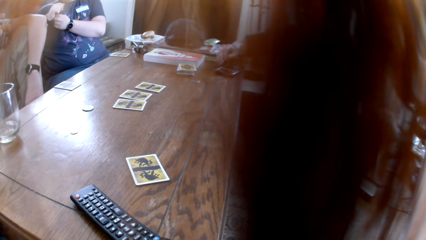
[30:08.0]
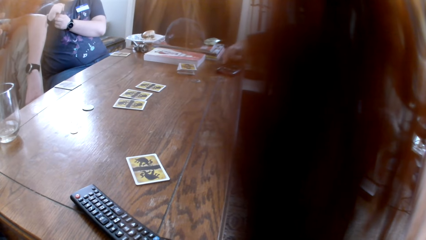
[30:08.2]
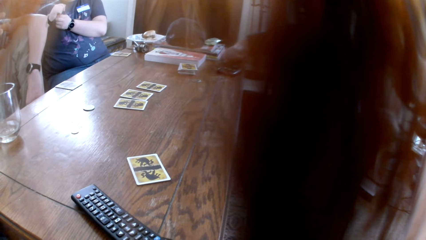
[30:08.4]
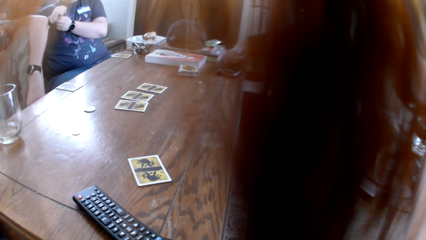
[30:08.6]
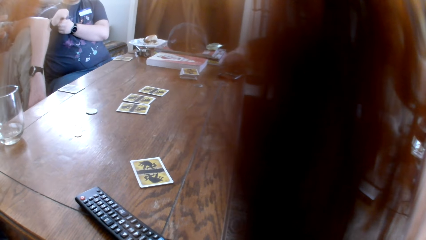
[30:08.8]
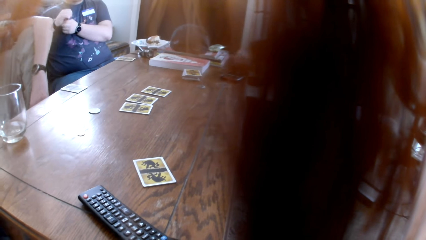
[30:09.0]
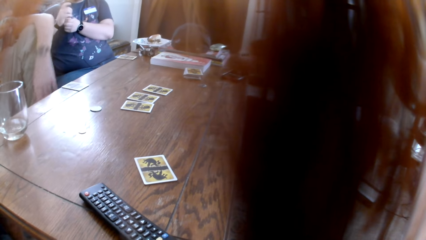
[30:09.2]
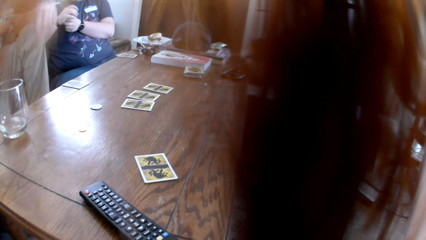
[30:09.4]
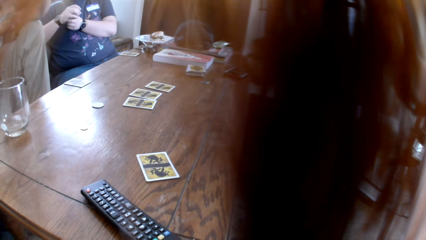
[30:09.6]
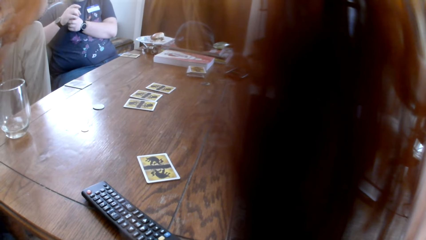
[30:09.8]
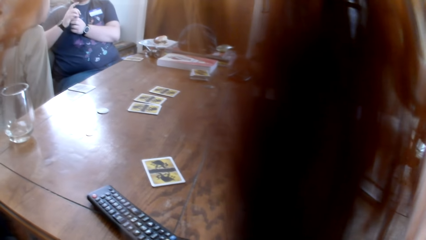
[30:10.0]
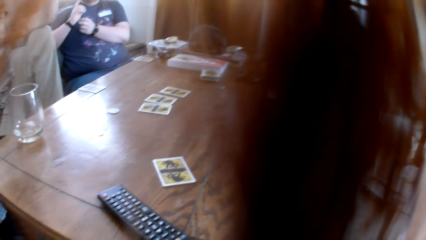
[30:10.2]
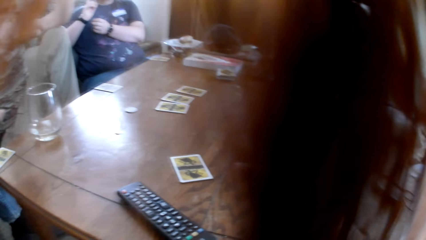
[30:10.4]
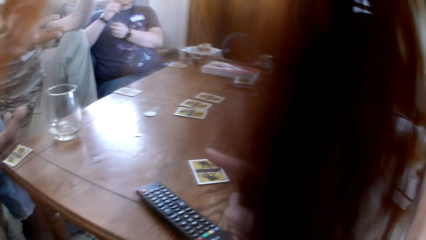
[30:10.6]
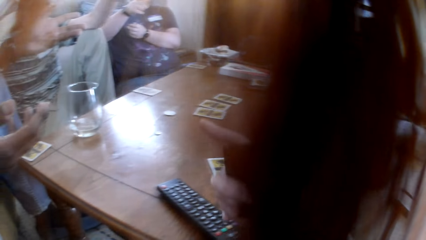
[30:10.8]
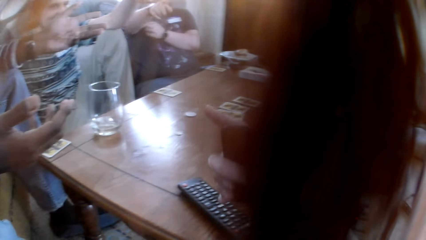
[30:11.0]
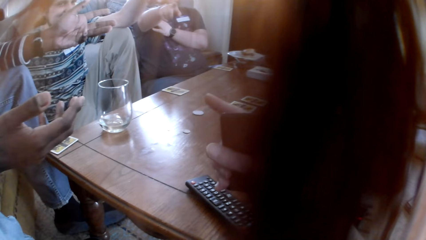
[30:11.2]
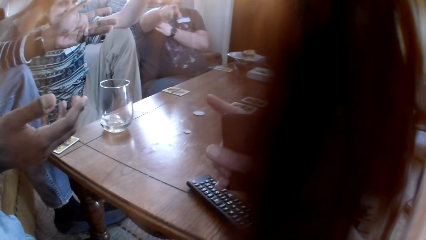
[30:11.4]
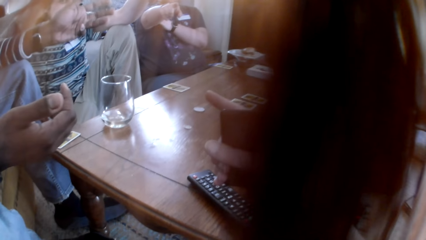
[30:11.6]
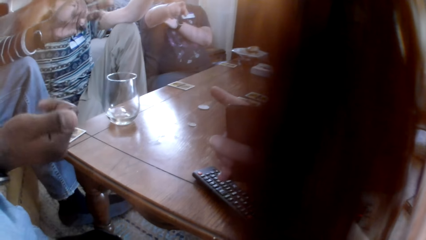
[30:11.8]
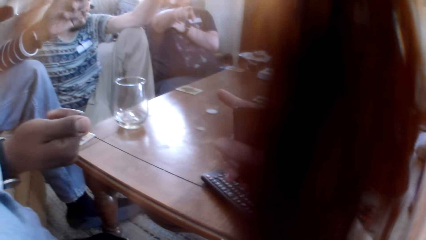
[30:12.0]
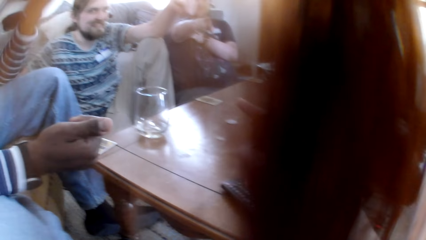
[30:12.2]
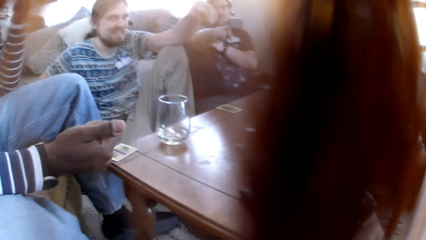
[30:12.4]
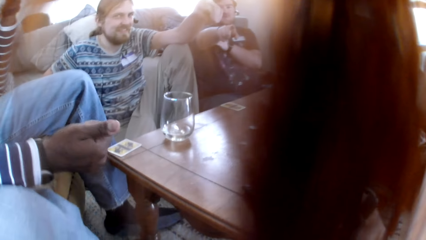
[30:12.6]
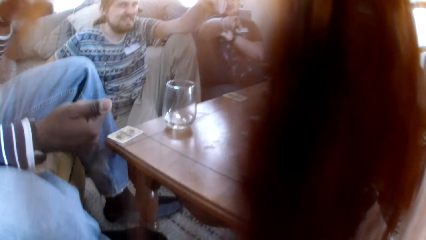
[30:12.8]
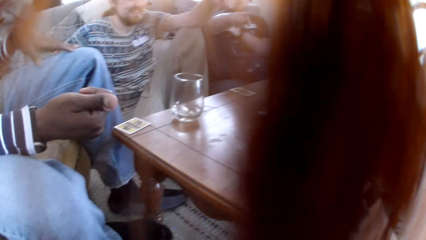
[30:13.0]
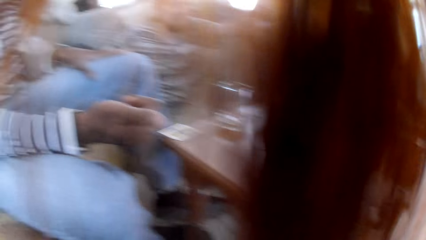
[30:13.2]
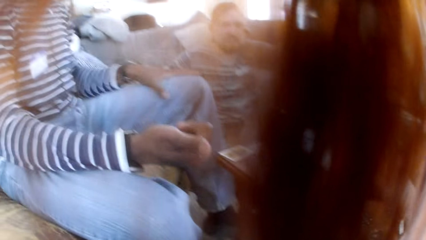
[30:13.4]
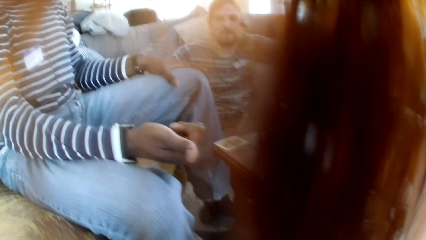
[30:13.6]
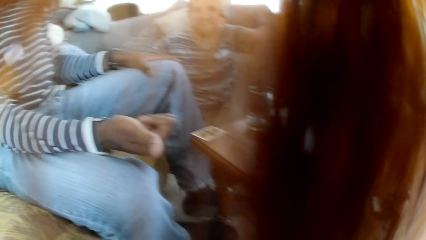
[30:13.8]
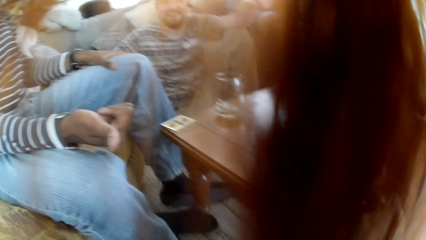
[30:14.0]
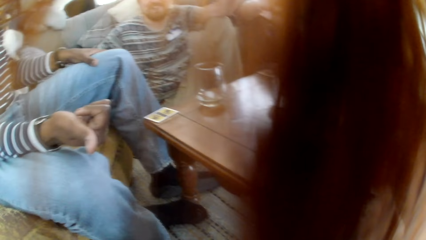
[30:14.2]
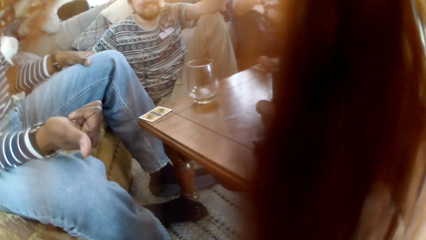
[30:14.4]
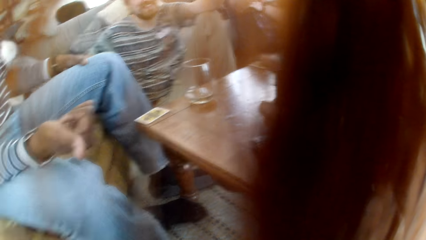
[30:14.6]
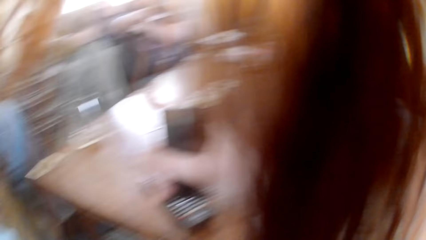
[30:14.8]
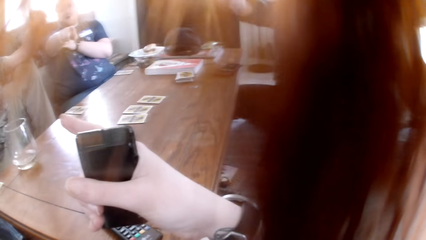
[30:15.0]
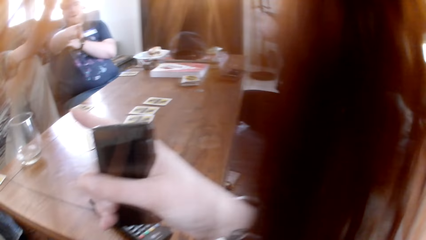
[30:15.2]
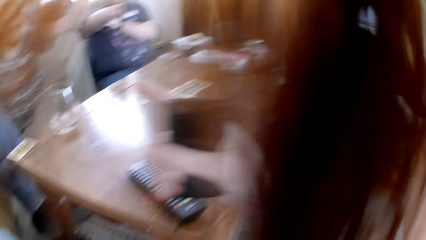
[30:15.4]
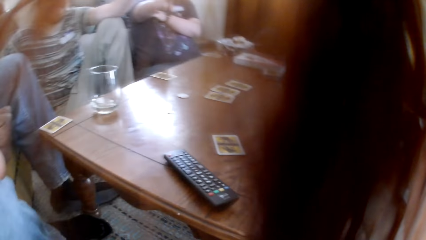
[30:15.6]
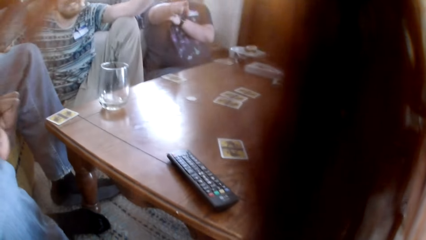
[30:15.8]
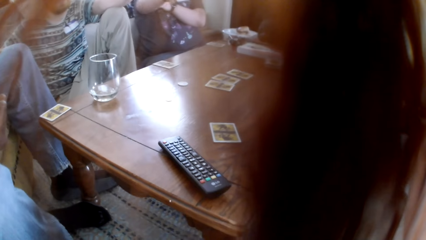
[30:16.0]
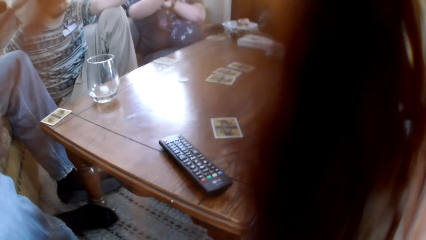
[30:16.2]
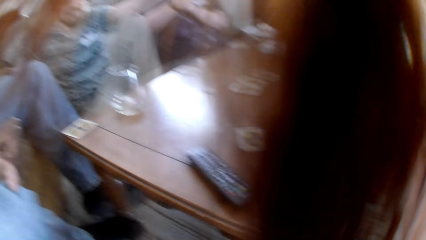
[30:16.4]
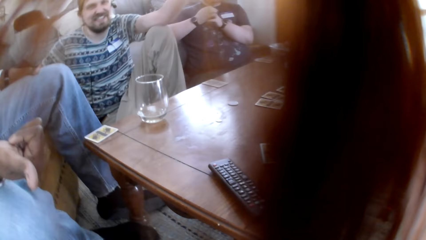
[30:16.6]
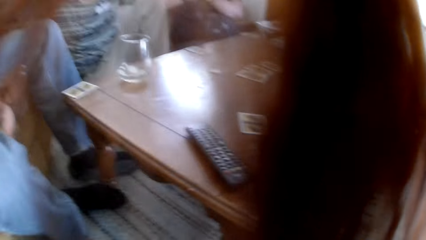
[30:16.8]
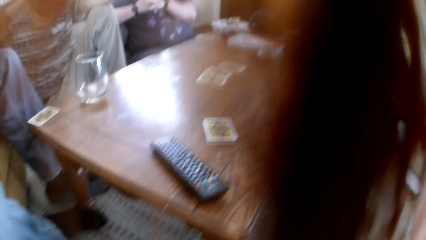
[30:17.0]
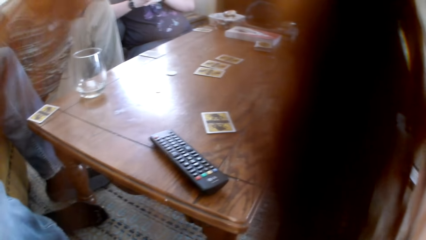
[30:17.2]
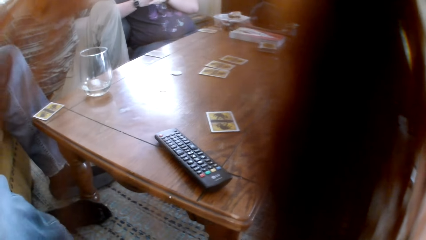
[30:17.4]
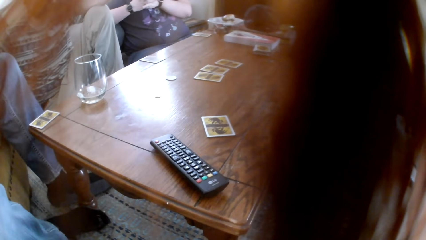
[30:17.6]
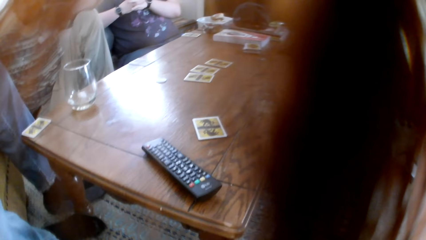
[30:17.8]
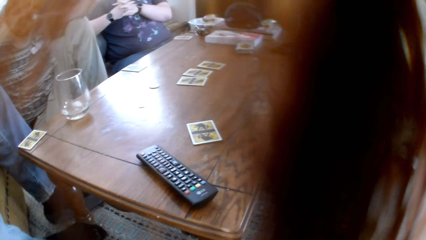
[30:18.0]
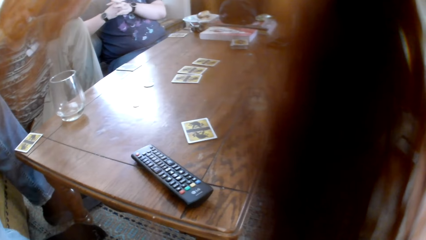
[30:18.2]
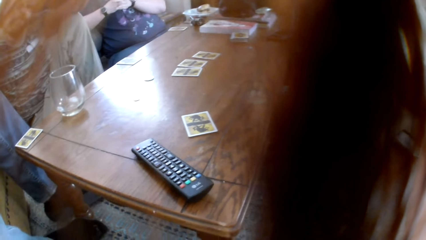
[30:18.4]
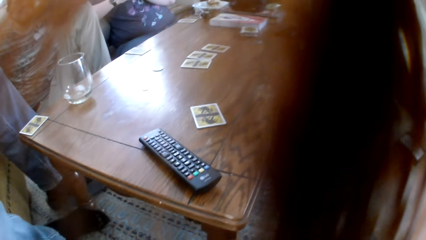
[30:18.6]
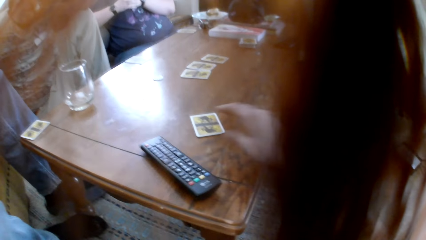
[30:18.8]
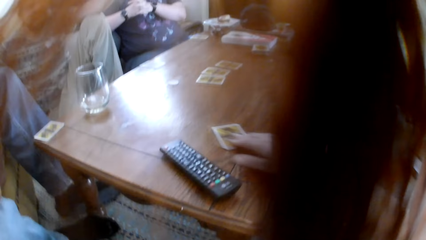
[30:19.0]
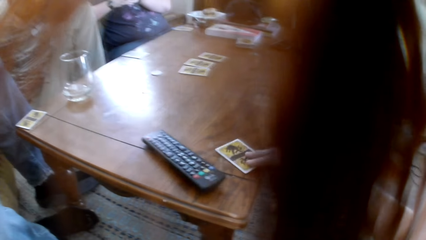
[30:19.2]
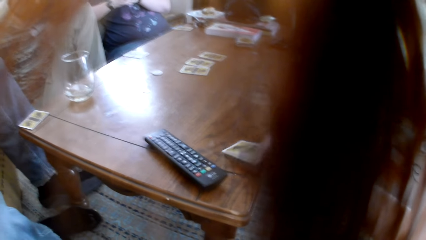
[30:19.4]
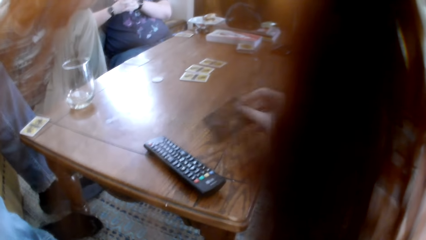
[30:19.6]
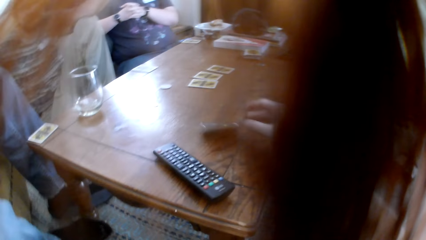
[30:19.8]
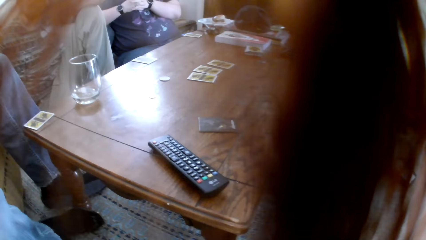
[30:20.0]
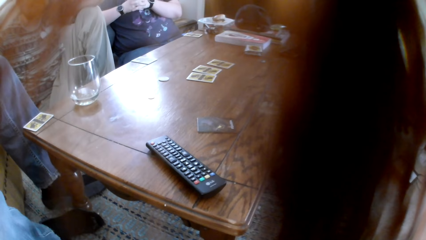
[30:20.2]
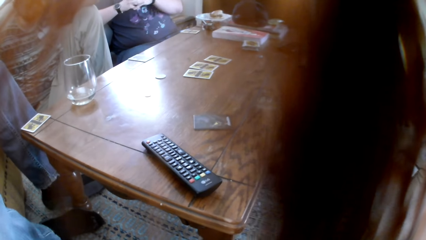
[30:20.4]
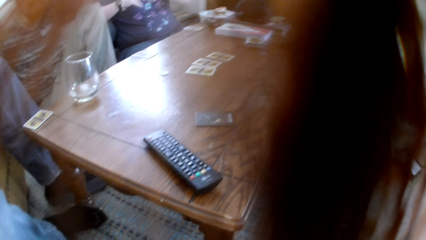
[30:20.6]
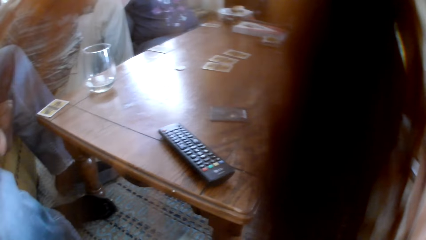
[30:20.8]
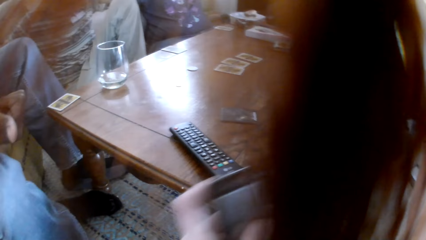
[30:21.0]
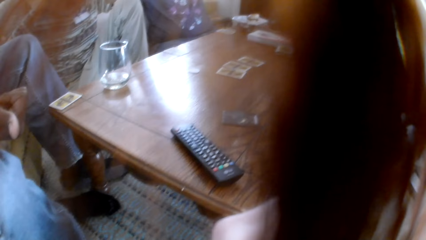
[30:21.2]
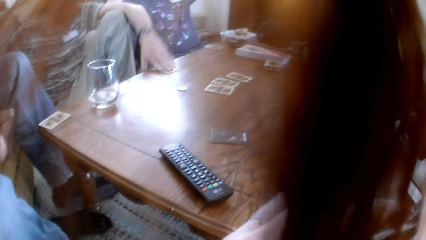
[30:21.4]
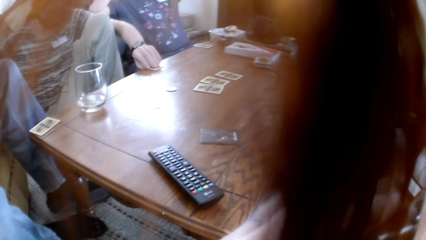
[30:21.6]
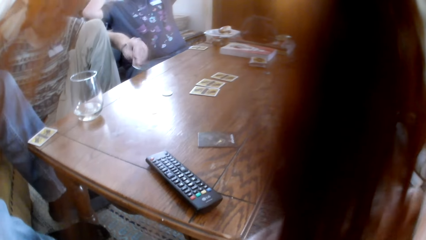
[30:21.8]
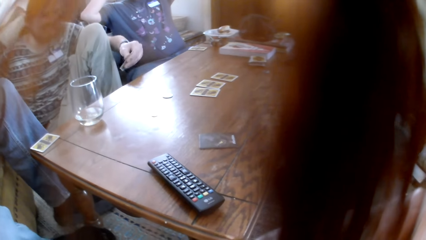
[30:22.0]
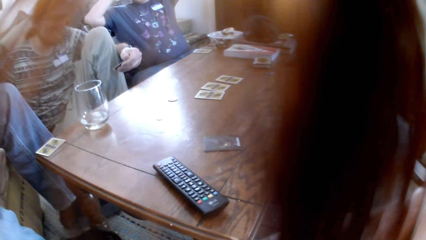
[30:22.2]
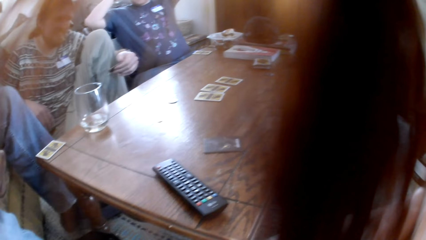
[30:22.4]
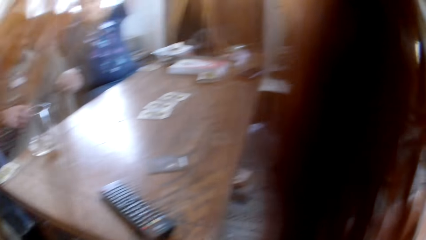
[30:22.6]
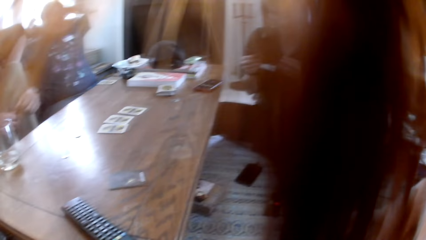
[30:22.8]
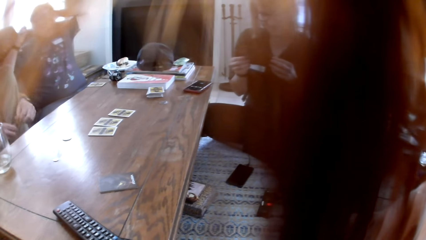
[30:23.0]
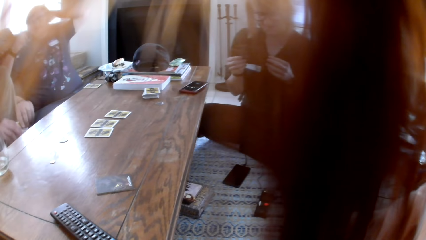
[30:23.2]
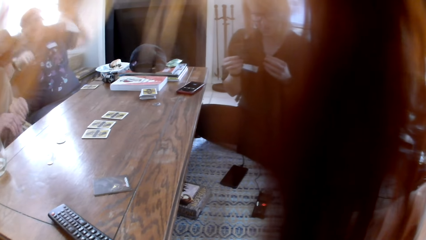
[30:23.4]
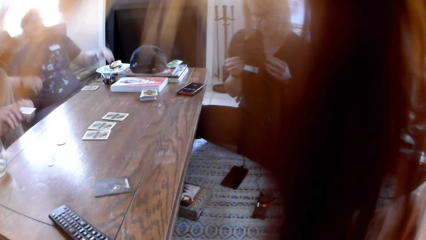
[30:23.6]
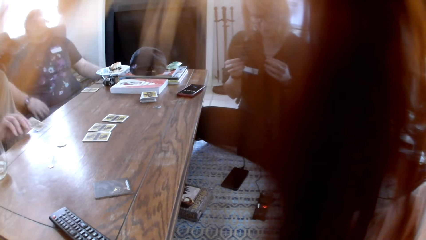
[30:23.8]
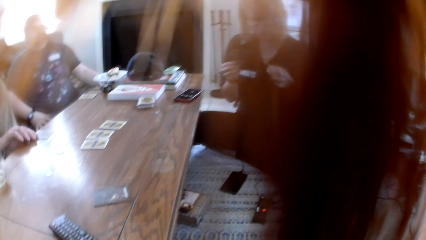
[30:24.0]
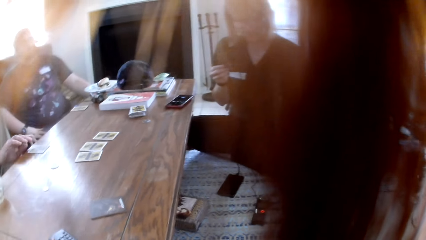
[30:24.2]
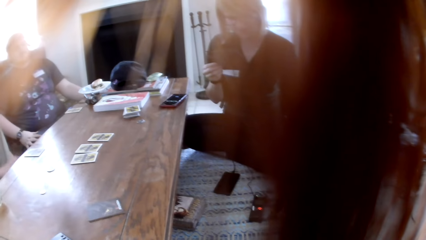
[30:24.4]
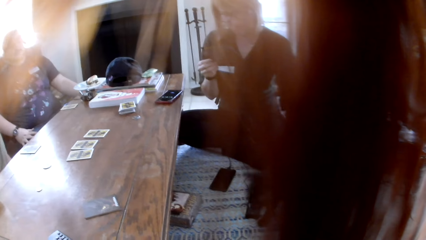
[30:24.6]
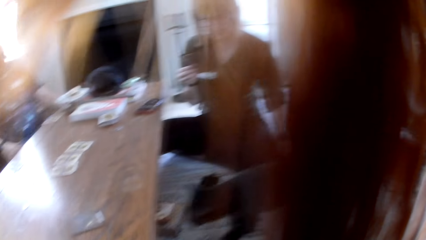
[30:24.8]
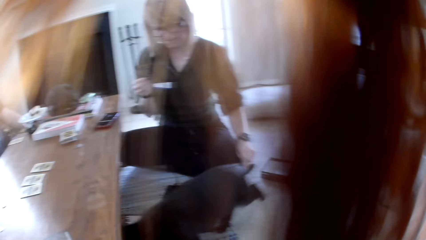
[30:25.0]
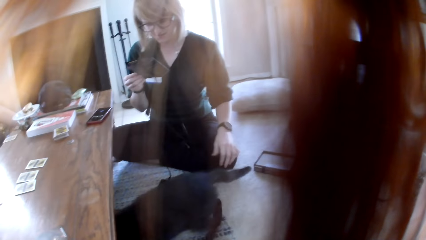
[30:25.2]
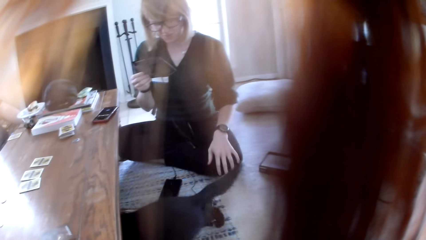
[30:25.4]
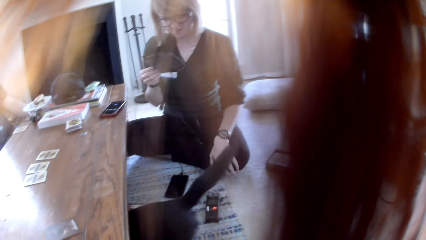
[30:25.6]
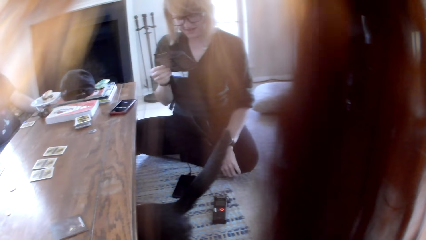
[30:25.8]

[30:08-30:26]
A woman uses the phone. The camera wearer points towards the table with their right hand. They hold the phone in their right hand and talk to the people in the room. They pick a board game card with their right hand and drop the board game card on the table. A man takes the card. A lady reads a note to the people in the room. The man puts the card on the table.
